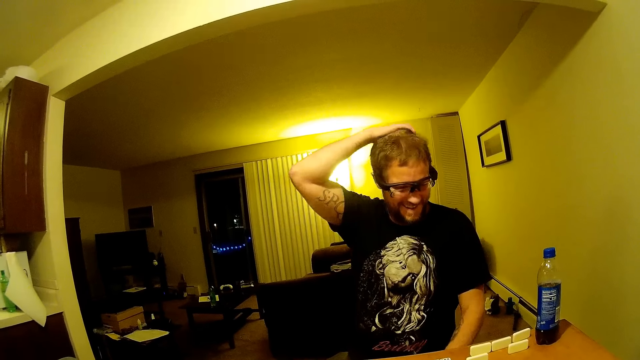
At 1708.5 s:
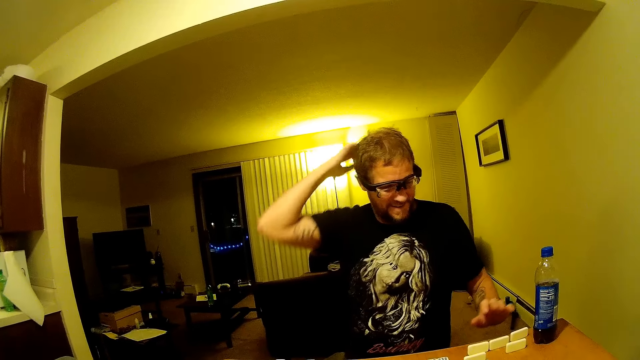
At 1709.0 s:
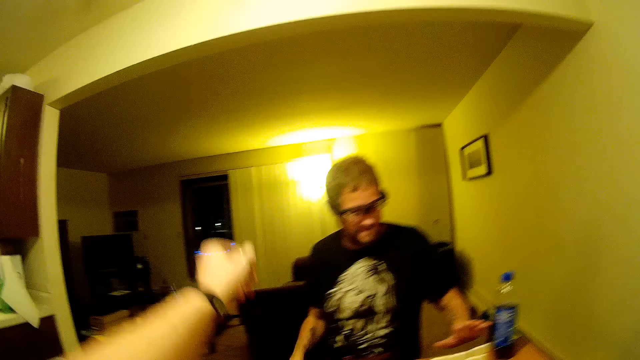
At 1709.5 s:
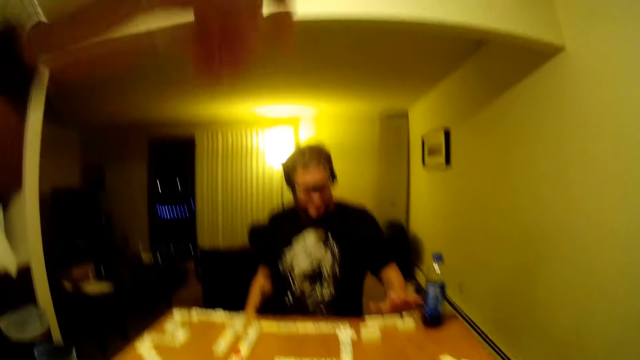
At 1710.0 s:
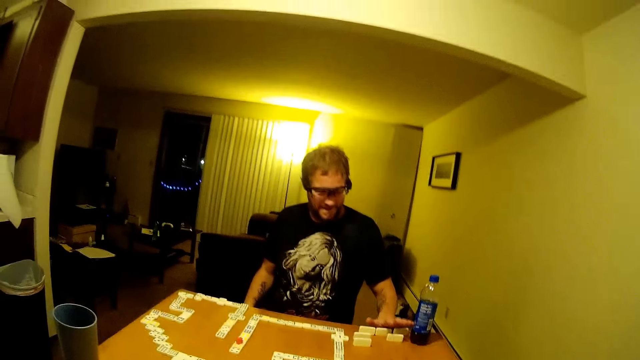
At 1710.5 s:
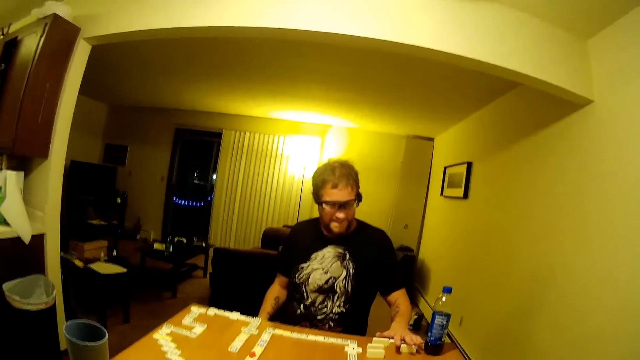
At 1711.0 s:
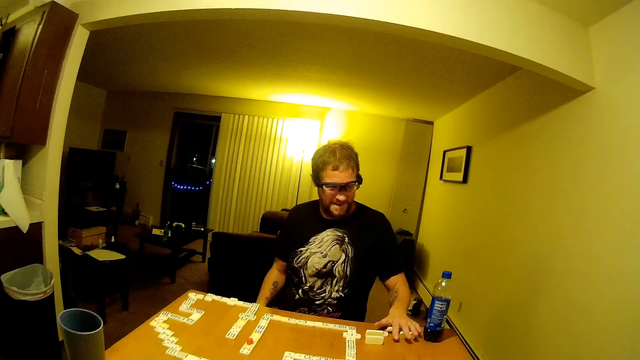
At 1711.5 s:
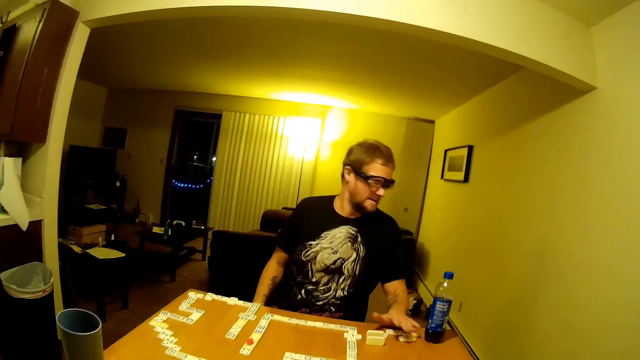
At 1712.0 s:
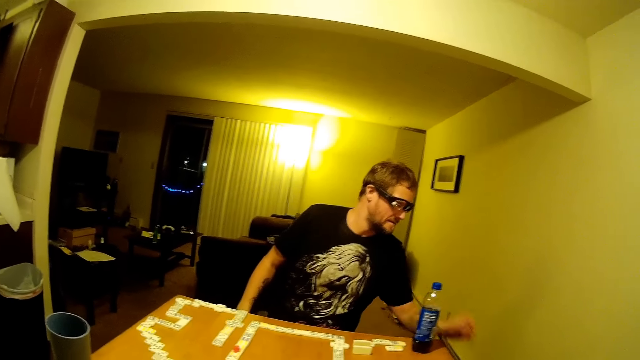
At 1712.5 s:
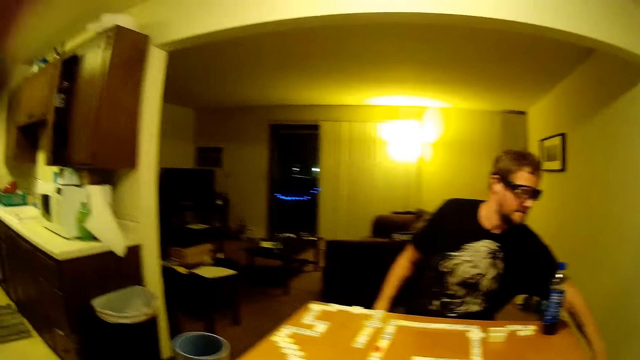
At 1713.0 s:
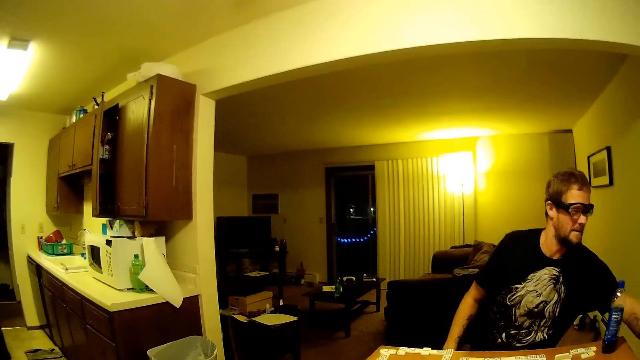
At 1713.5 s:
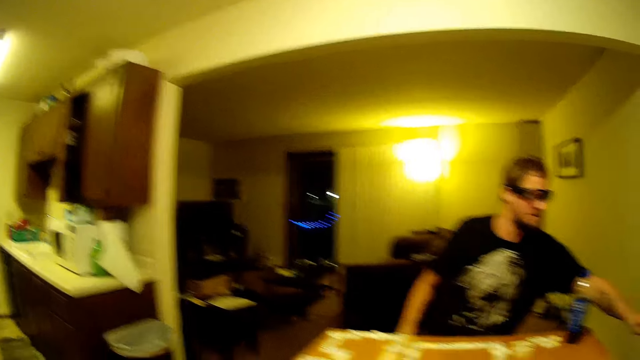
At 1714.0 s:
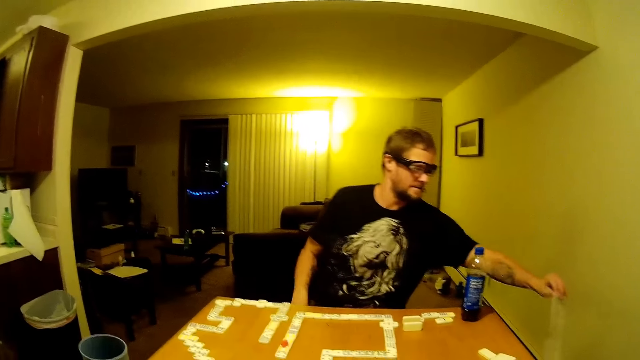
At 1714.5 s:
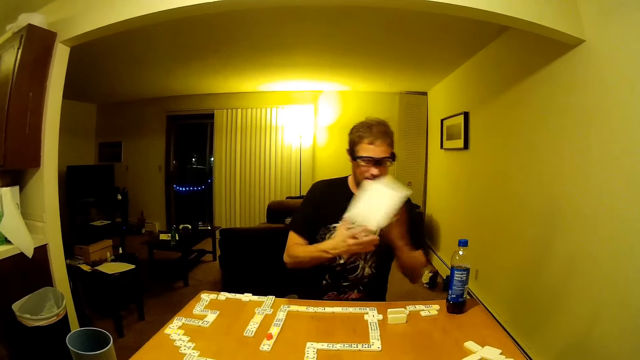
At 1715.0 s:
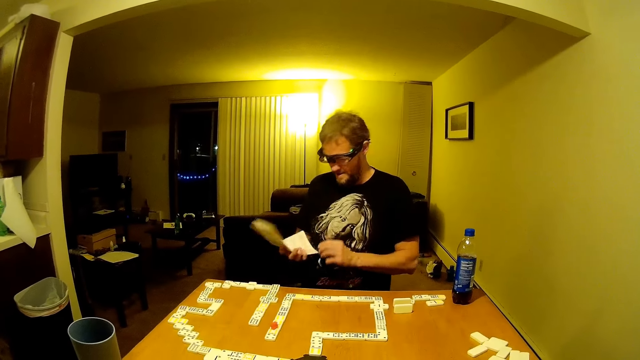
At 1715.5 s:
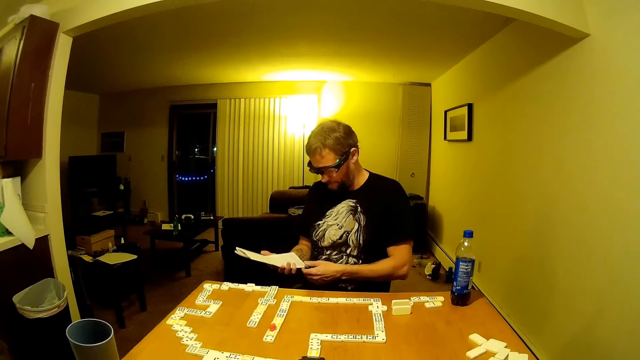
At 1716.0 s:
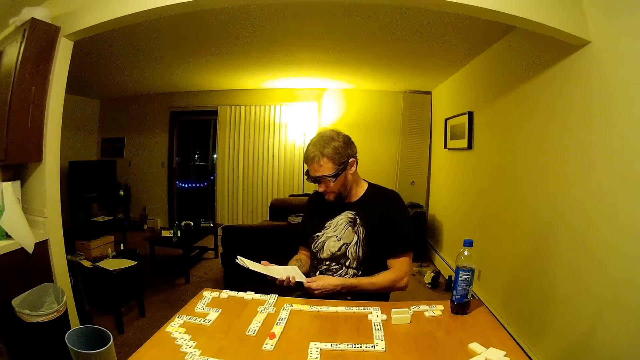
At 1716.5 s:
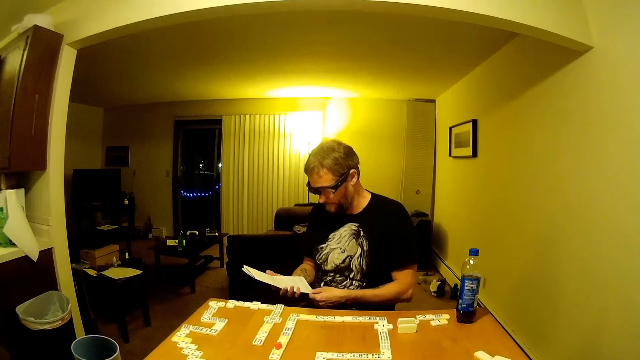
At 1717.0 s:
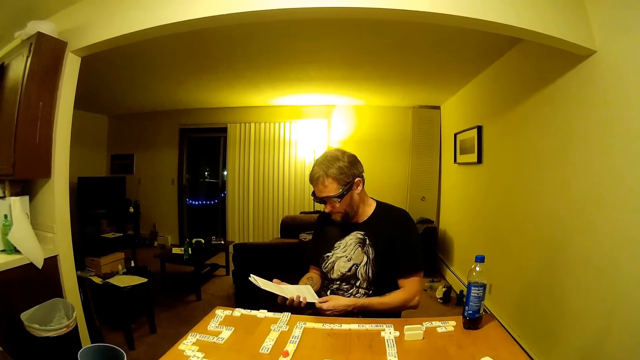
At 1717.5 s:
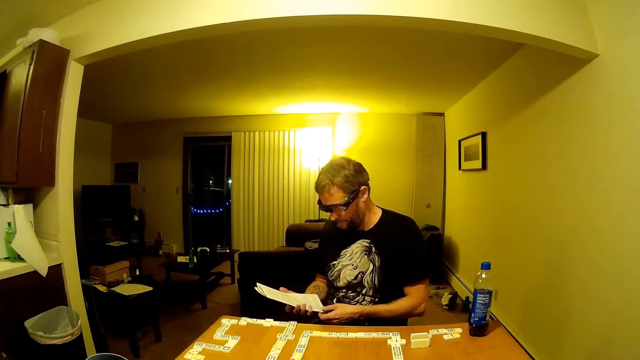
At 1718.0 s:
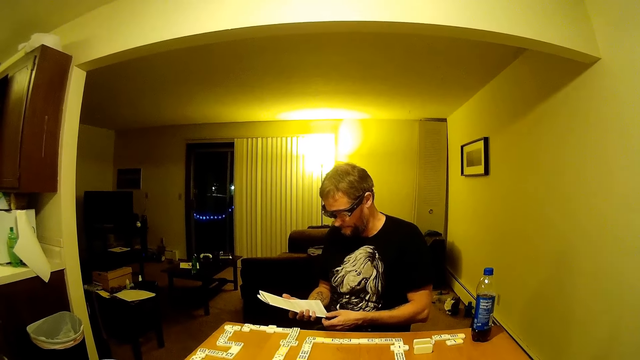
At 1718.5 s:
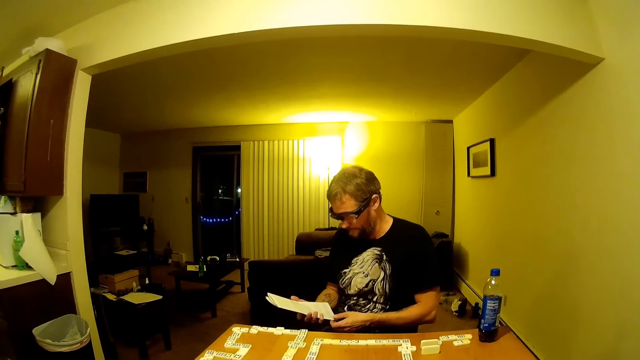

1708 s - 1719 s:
A man scratches his head. The camera wearer stretches a hand. The man picks a manual paper and reads the manual paper.

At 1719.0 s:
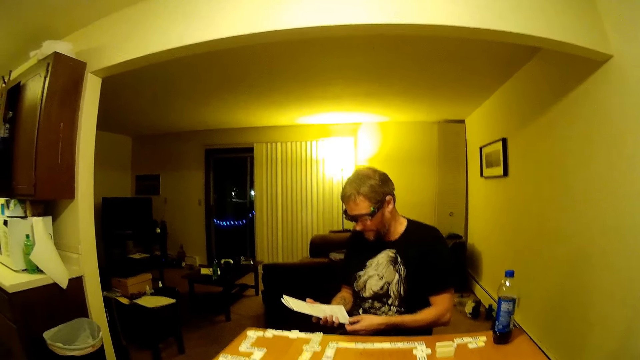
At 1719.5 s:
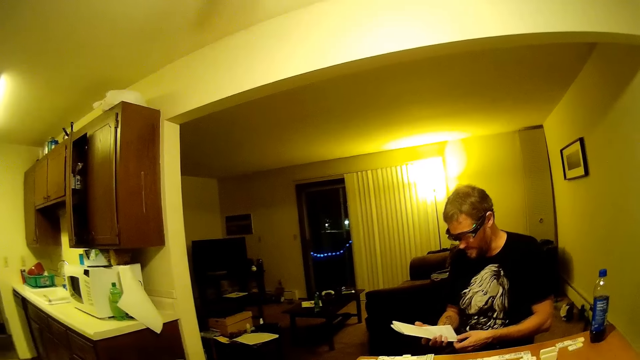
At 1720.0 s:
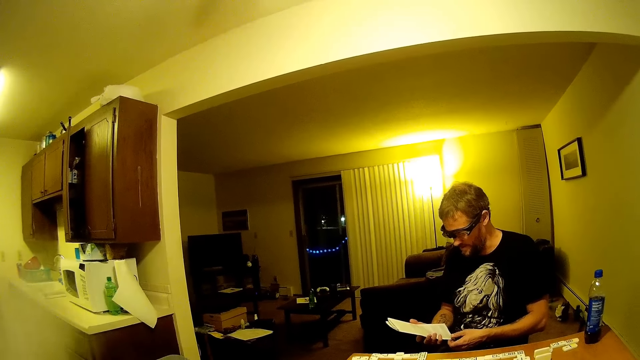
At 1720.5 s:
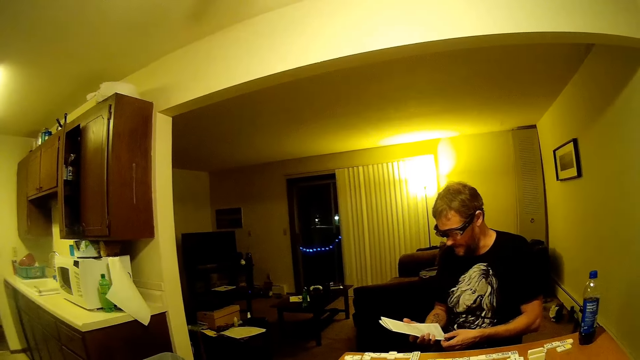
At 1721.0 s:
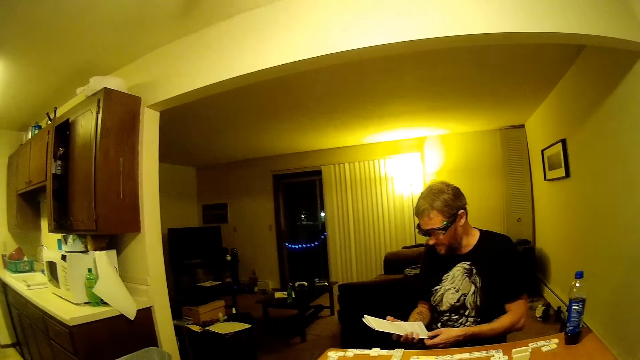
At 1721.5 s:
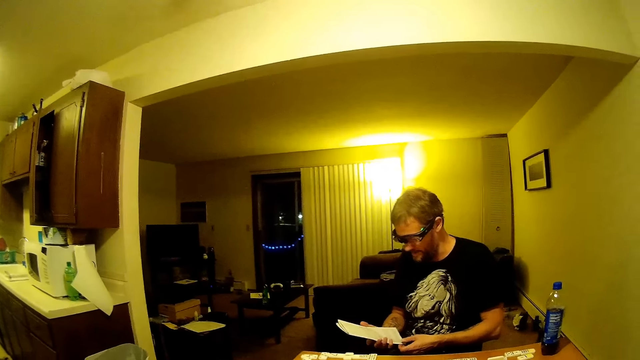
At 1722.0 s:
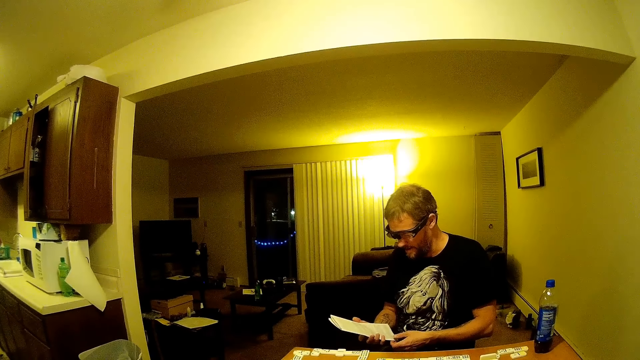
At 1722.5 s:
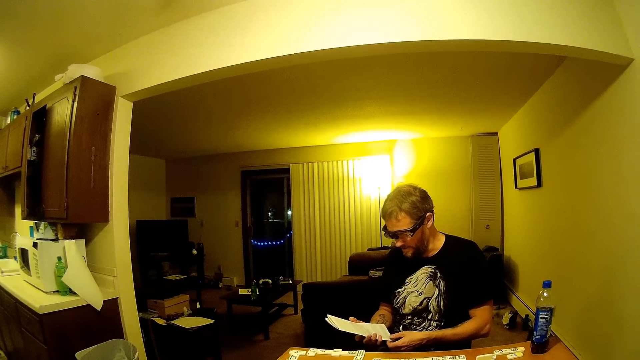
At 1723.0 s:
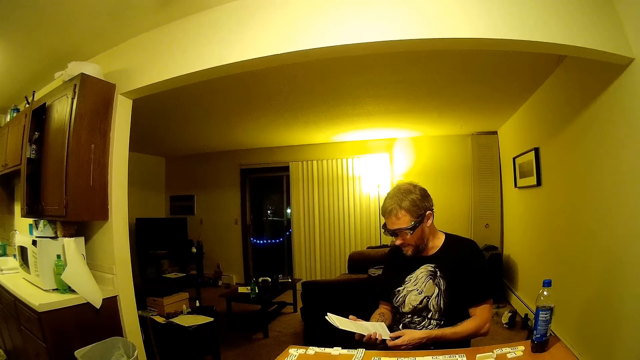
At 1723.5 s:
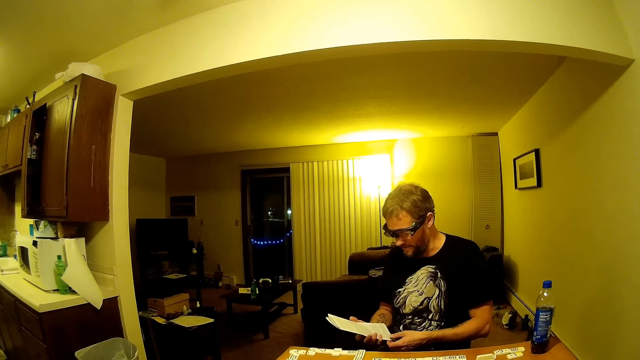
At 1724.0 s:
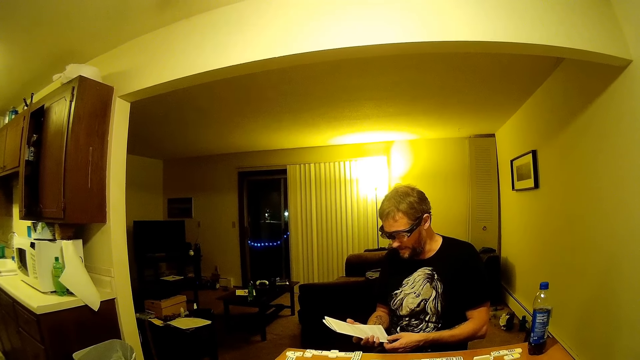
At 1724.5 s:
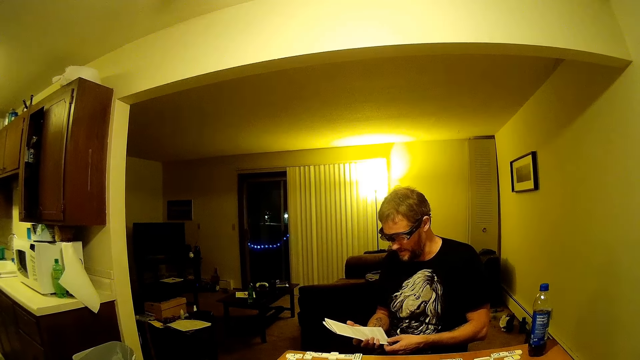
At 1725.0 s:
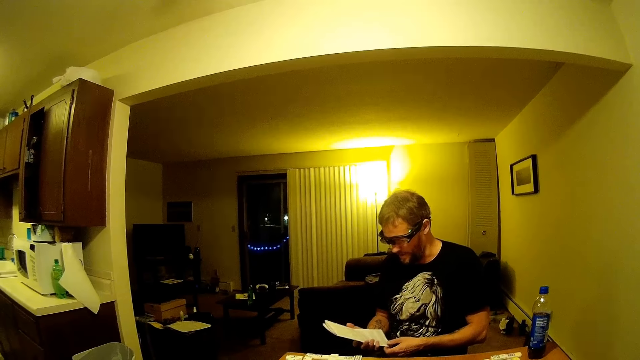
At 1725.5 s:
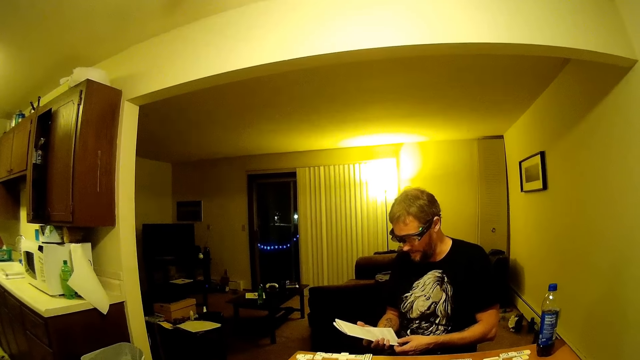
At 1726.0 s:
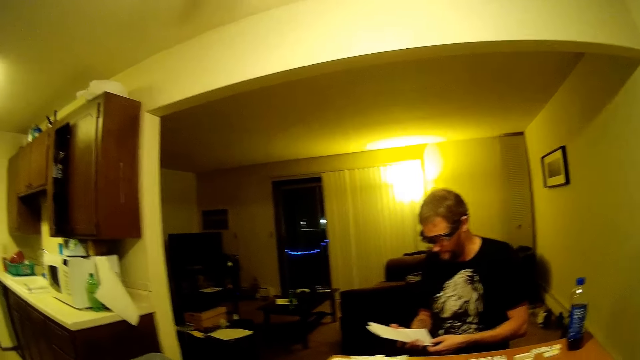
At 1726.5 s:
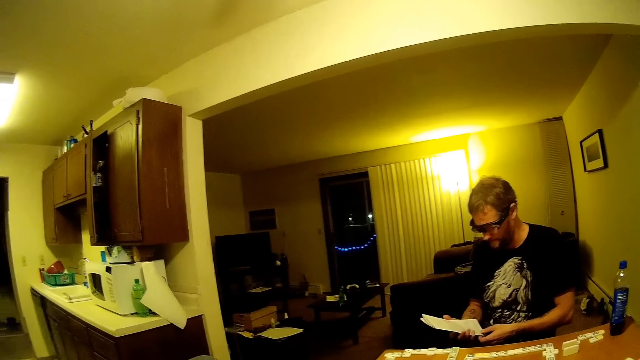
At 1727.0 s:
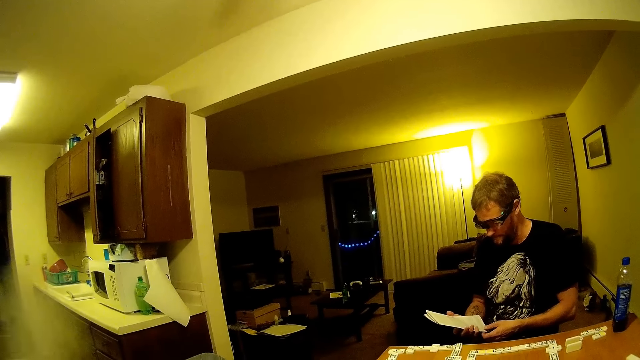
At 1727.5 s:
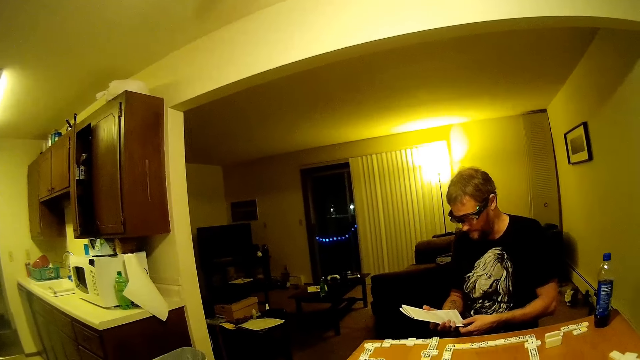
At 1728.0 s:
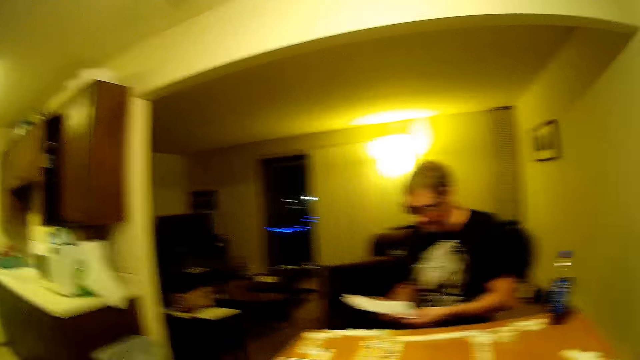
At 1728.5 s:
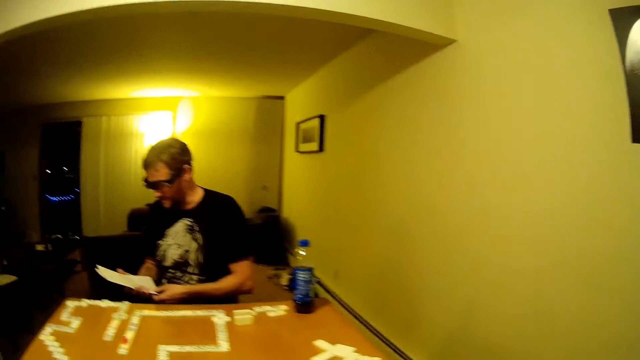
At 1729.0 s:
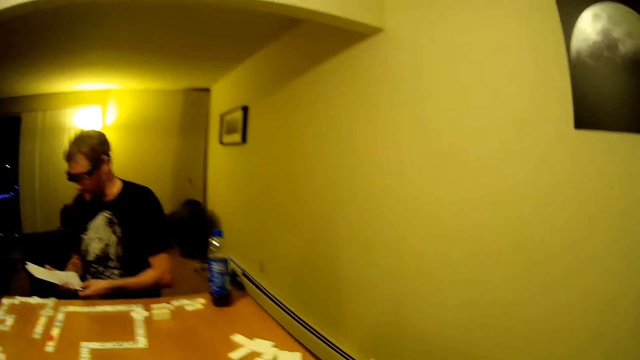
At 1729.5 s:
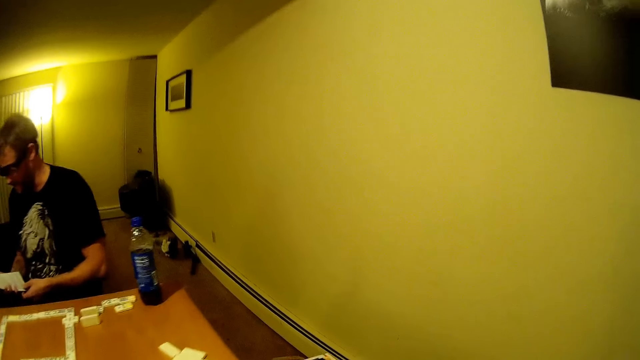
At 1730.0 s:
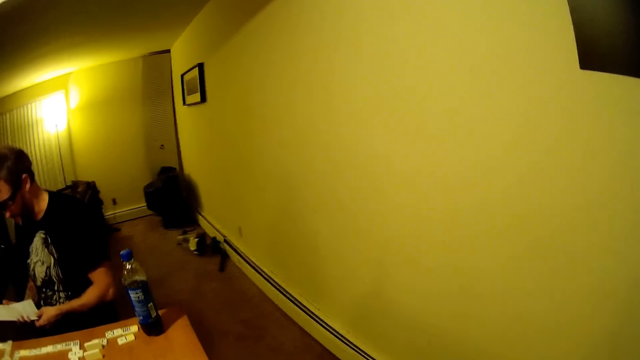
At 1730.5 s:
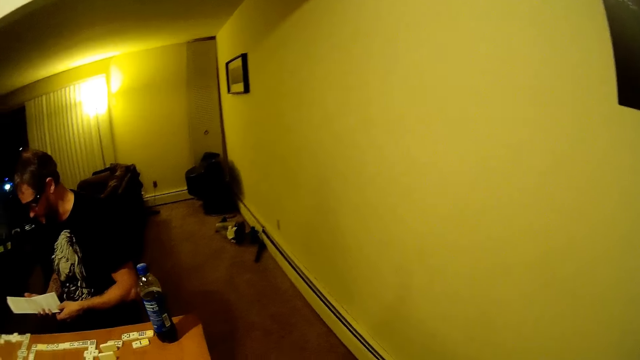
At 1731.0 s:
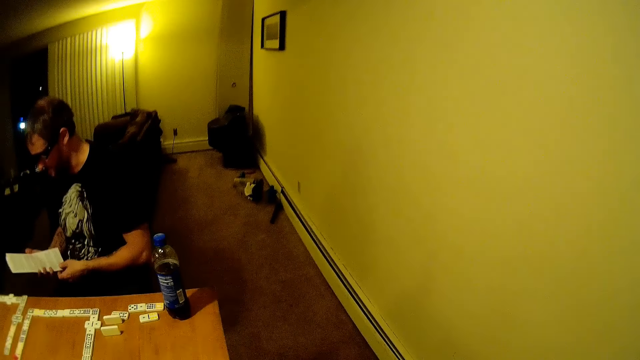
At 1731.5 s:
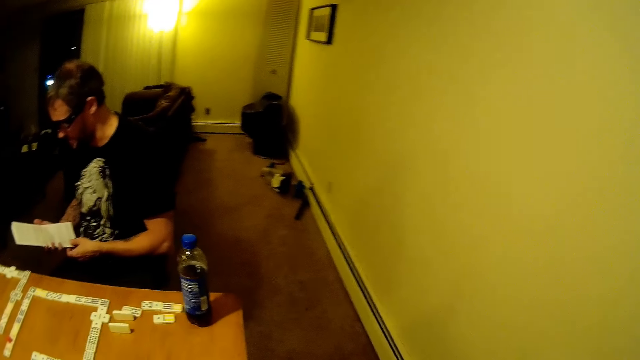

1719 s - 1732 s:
A man talks with the camera wearer. The camera wearer looks around.
